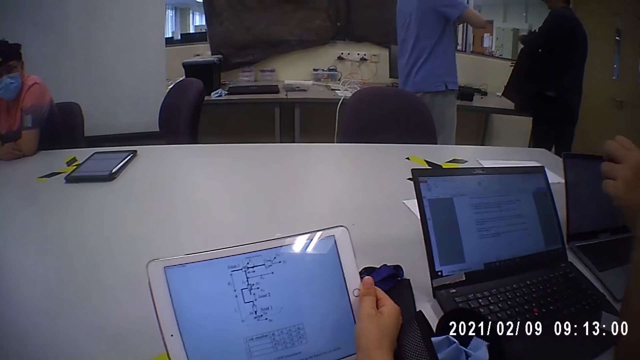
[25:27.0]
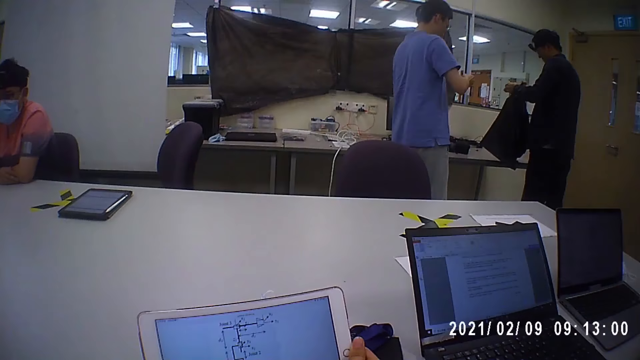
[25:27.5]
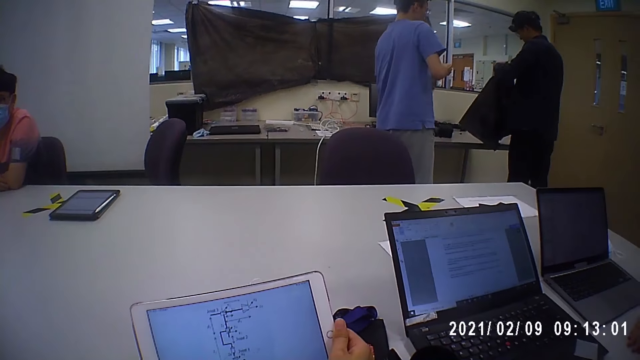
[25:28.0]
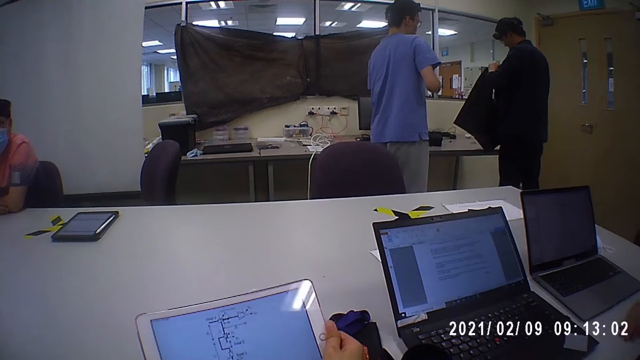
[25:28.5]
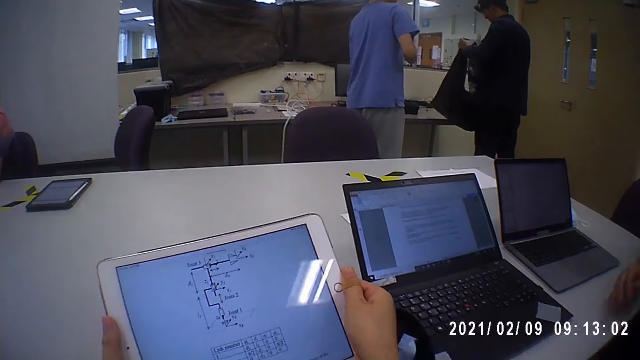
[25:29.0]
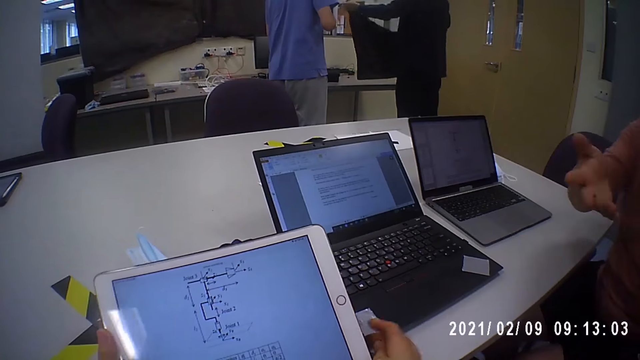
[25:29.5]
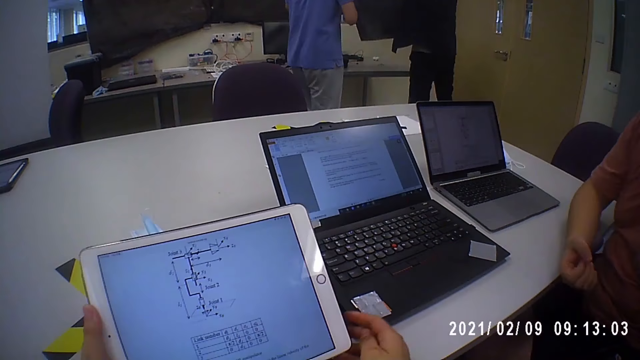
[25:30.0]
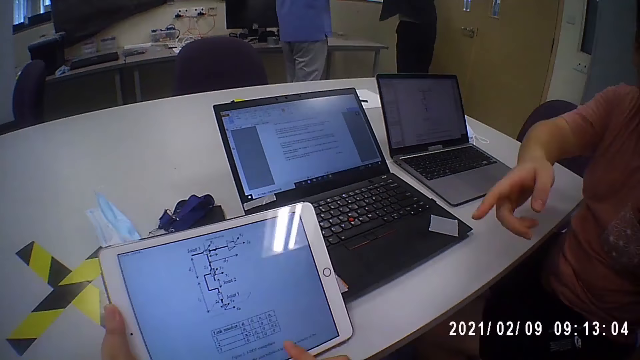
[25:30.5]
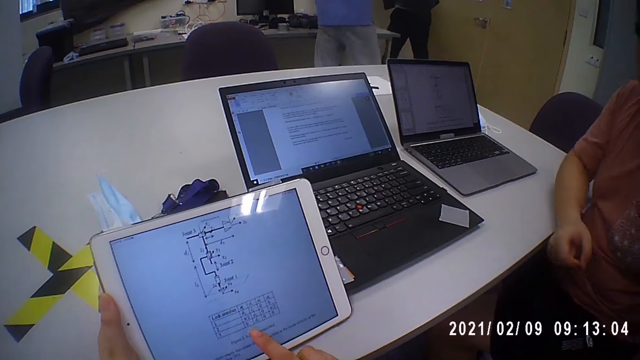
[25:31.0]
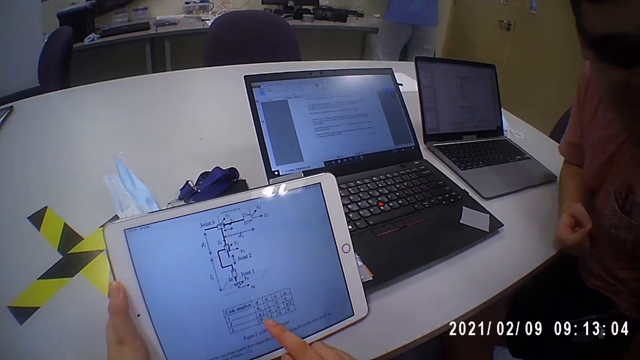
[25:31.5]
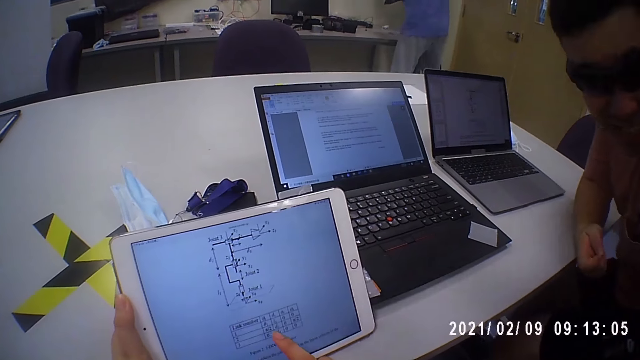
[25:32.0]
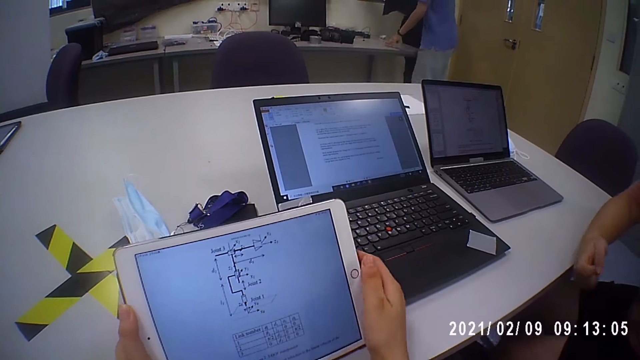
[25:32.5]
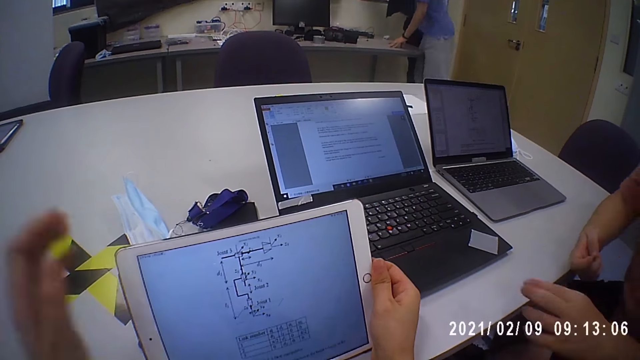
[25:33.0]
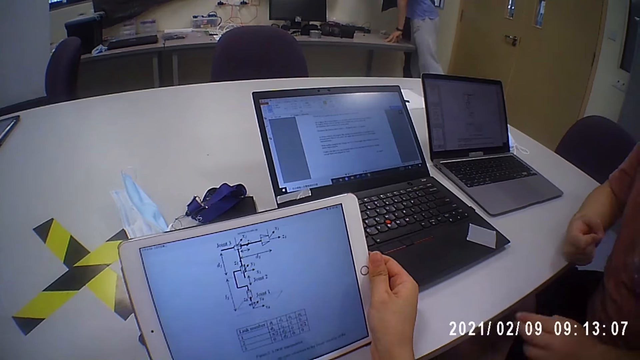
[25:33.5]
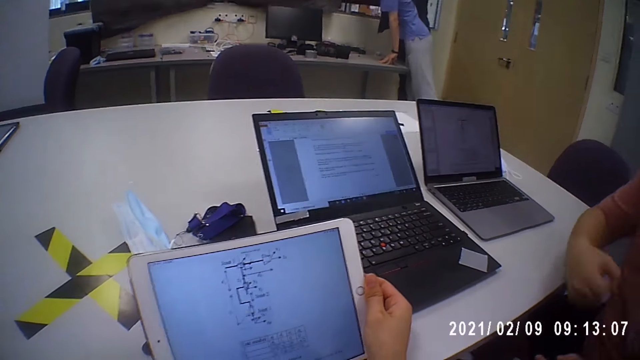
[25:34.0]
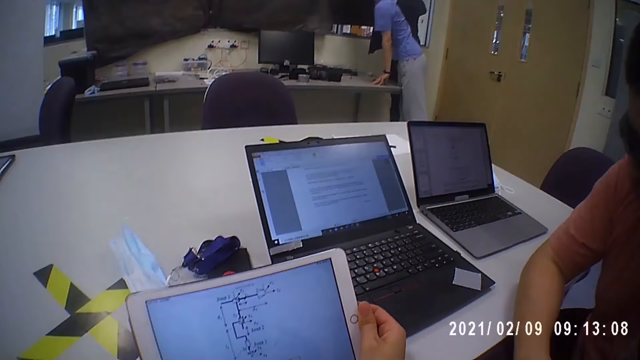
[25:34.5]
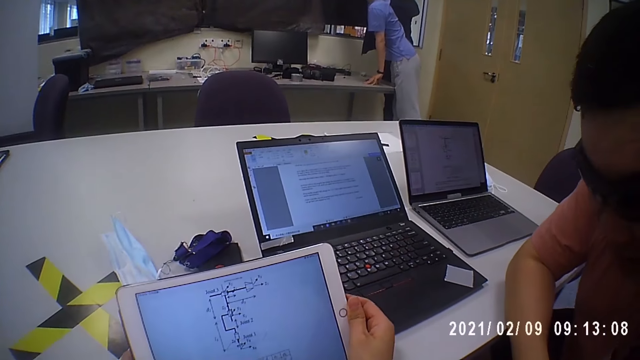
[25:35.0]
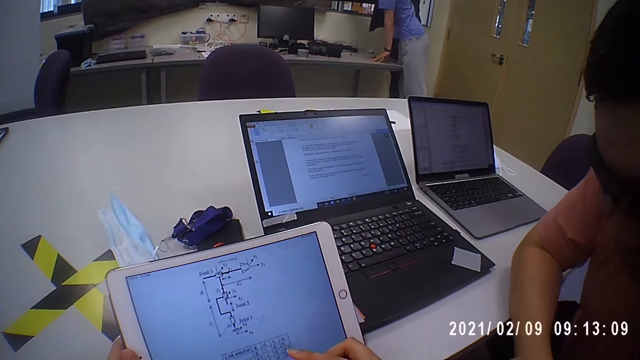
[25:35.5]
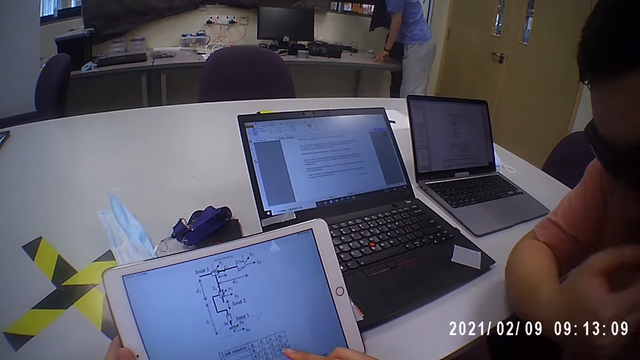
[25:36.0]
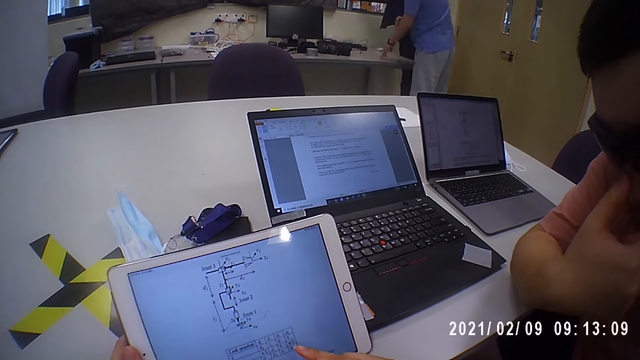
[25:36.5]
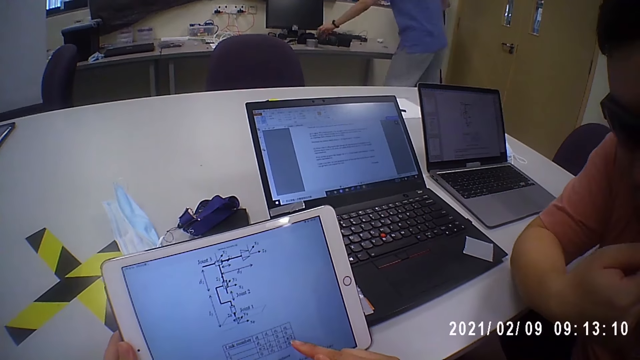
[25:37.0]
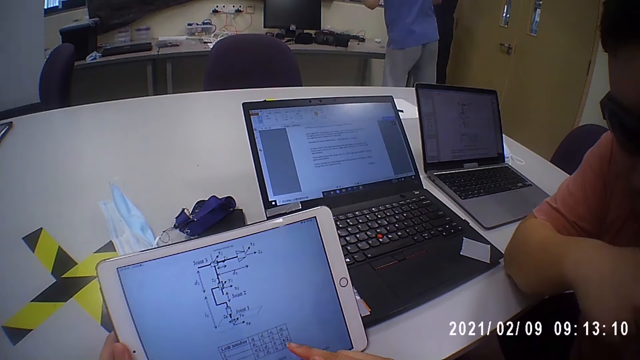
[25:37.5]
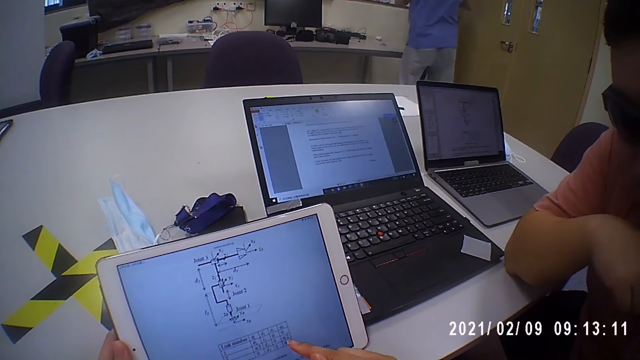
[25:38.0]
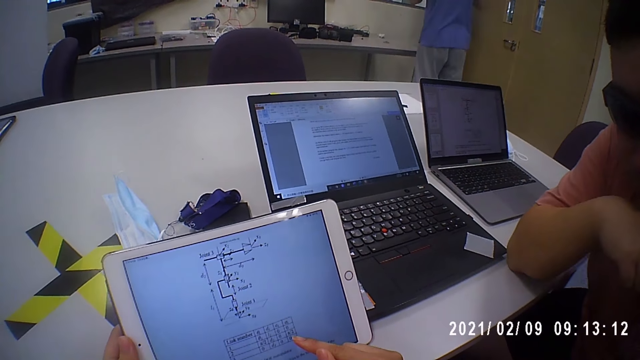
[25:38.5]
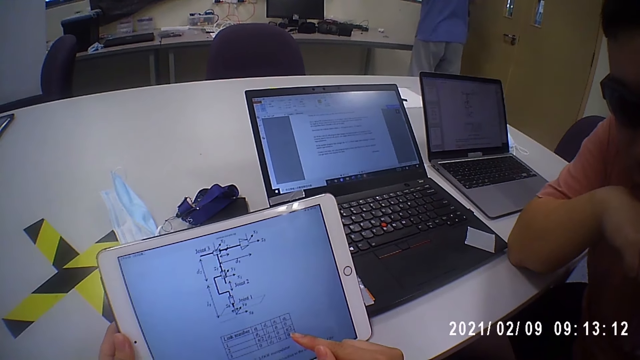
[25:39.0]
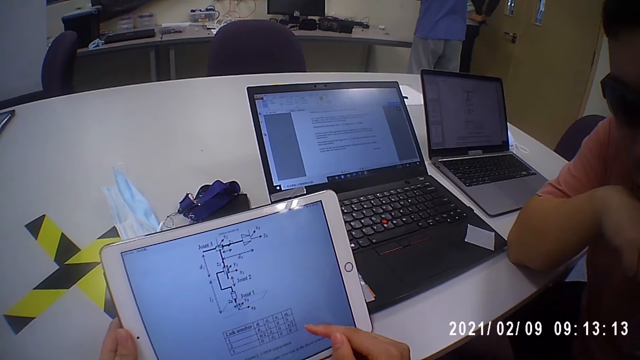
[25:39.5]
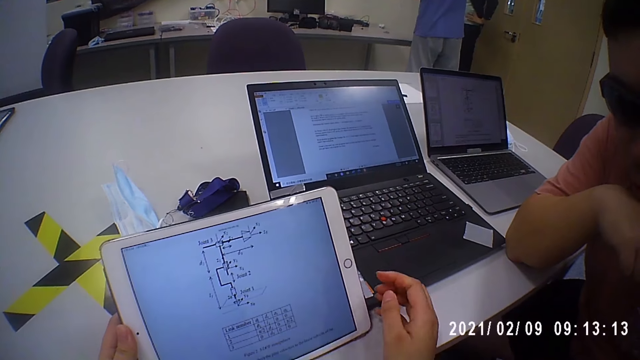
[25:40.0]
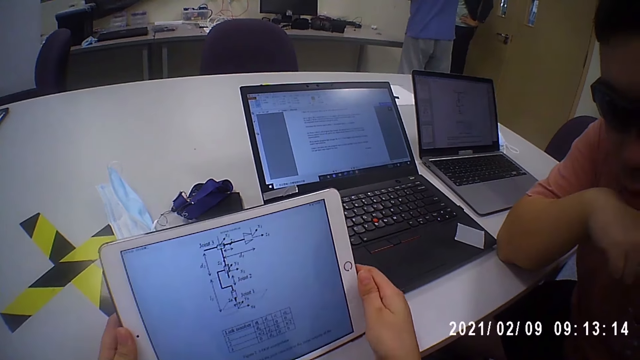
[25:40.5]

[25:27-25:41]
A man adjusts the cloth in his hands. The camera wearer moves the tablet on the table with her hands. The man places the cloth on a window with his hands. The camera wearer points at the tablet. She holds the tablet on the table with her right hand. Another man places his left hand on the table. The other man places the cellotape on the cloth on the window with his right hand. The camera wearer puts her hand up. She holds the tablet on the table with her left hand. She touches the screen of the tablet on the table with her right hand. The other man picks up the cellotape on the table with his left hand. The camera wearer points at the tablet. The other man unrolls the cellotape with his hands. The camera wearer talks with a third man.

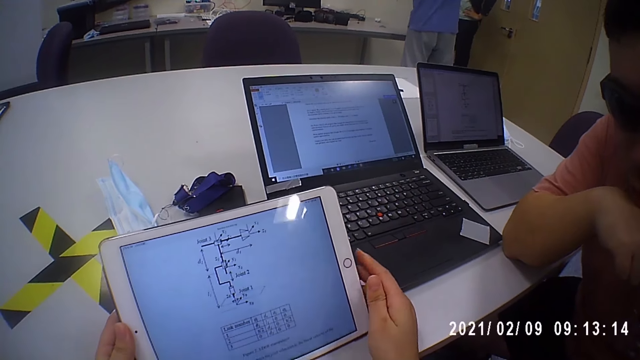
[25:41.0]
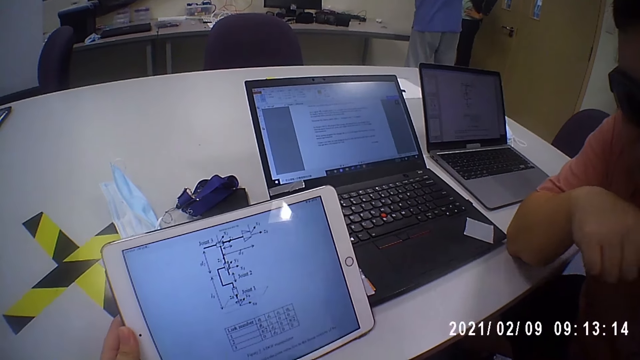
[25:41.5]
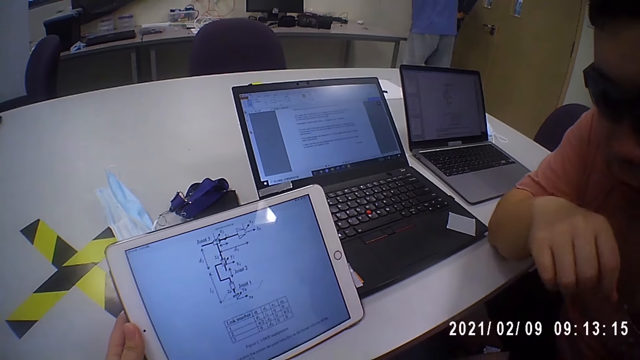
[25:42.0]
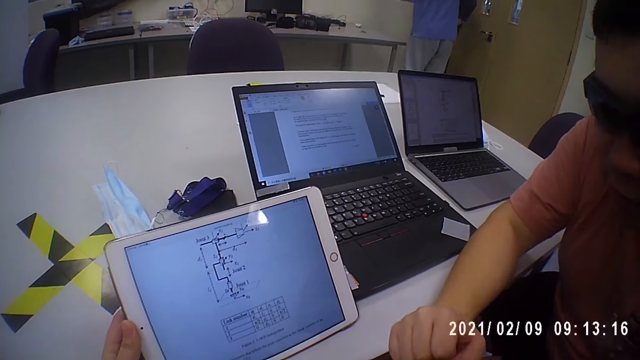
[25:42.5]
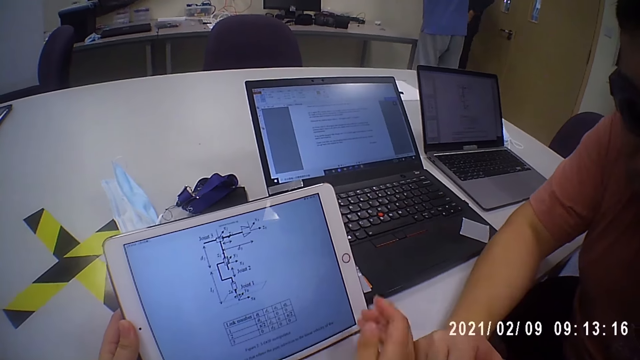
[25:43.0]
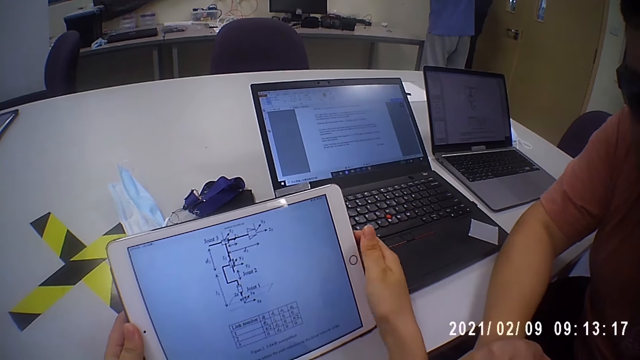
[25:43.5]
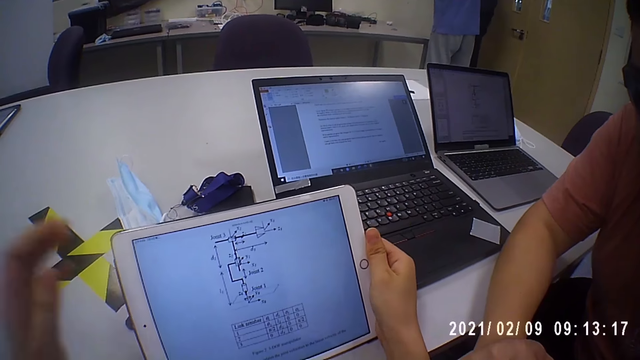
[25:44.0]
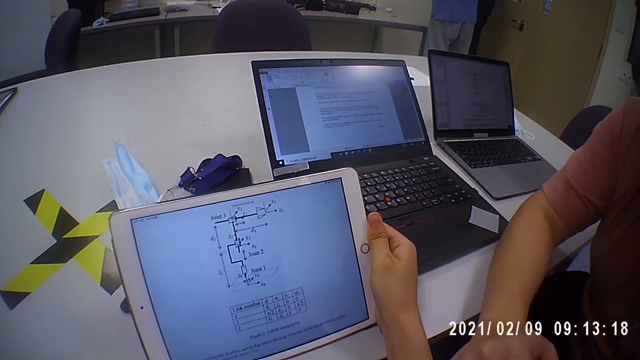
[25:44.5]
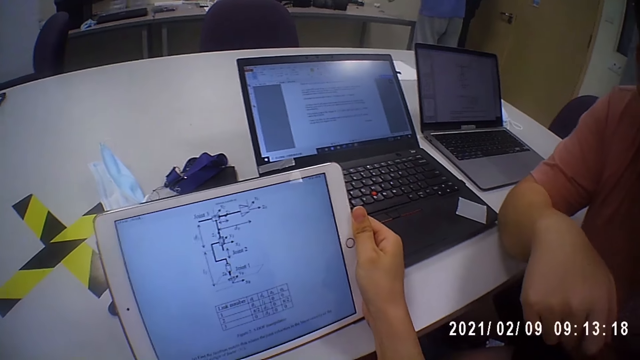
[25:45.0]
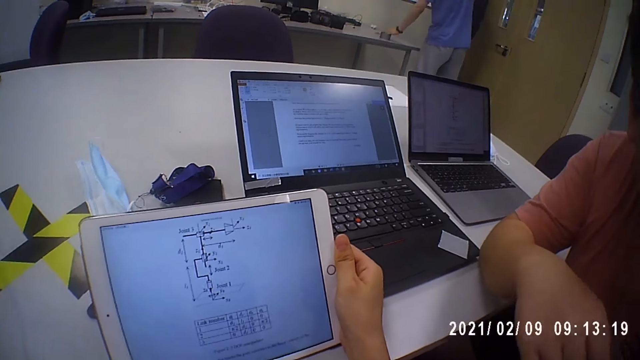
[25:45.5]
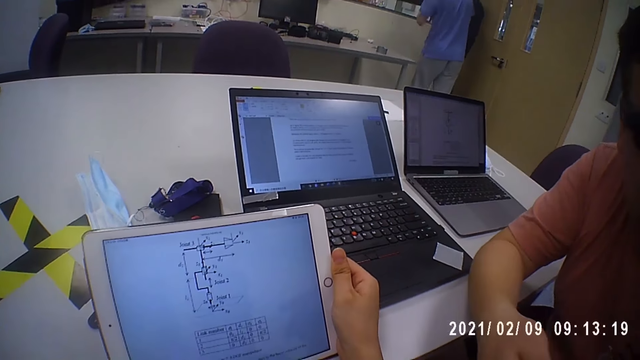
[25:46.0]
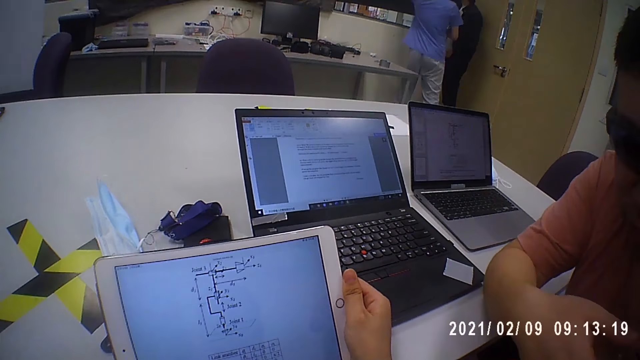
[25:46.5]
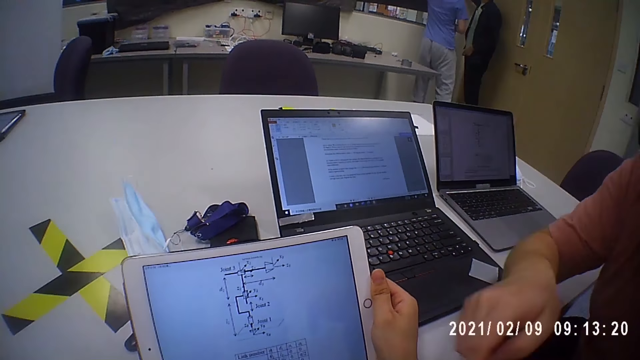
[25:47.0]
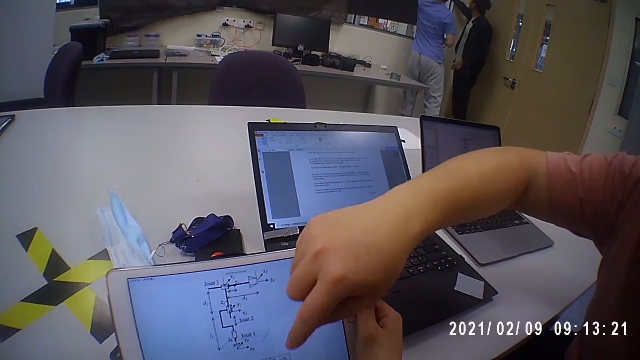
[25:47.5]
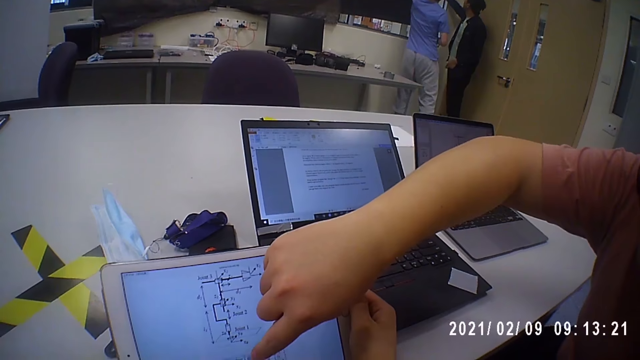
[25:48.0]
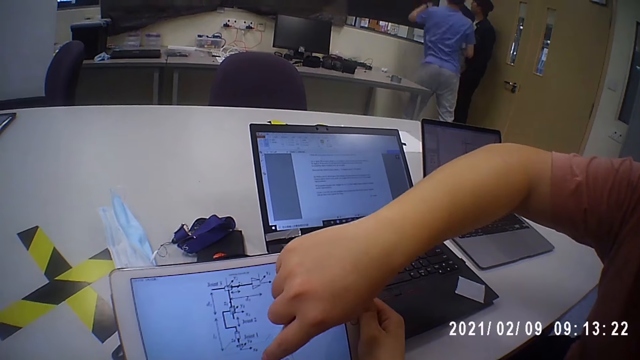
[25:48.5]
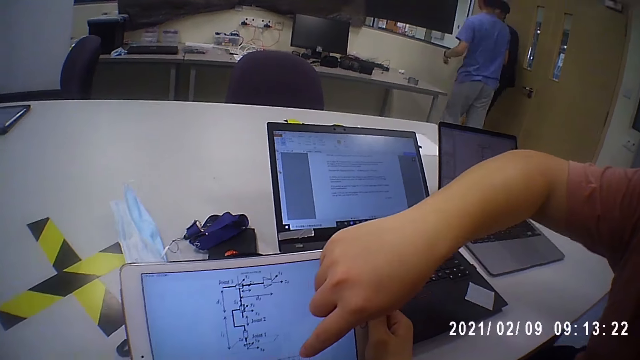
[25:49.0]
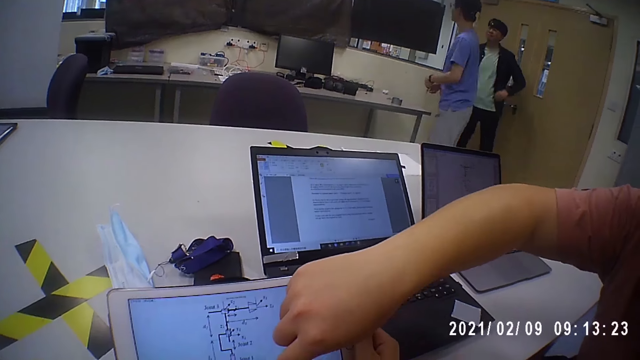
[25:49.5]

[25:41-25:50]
The camera wearer holds the tablet. She puts a hand up. She holds the tablet on the table with her hands. She puts a hand up again. A man drops the cellotape on the table with his left hand. The man places the cellotape on the cloth on the window with his left hand. Another man touches the screen of the tablet on the table with his right hand. The other man points at the tablet. The first man walks towards the table from the window.
